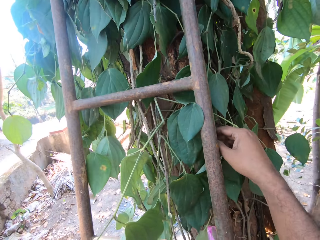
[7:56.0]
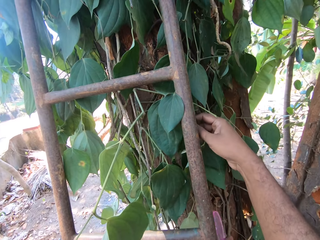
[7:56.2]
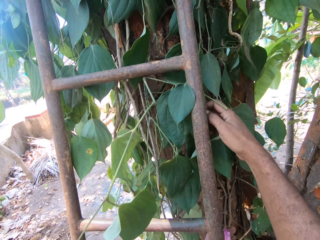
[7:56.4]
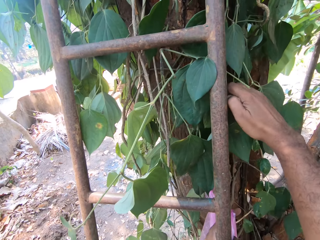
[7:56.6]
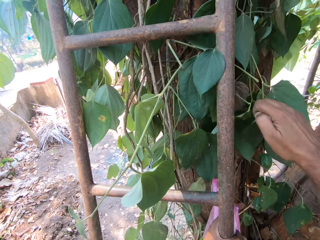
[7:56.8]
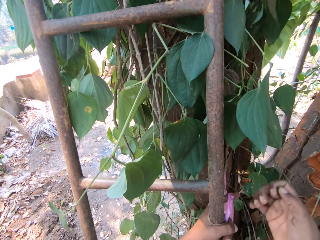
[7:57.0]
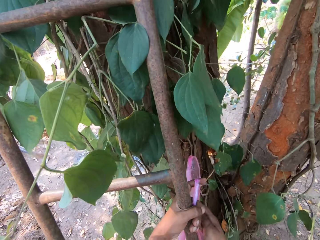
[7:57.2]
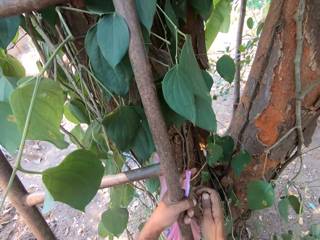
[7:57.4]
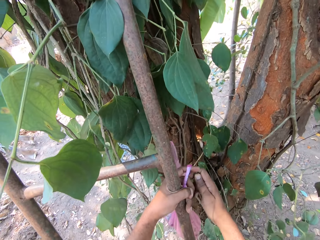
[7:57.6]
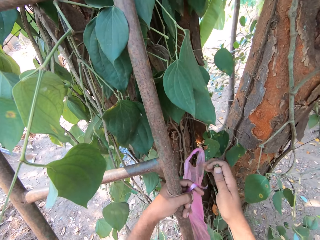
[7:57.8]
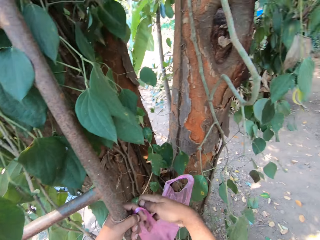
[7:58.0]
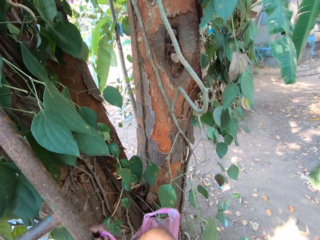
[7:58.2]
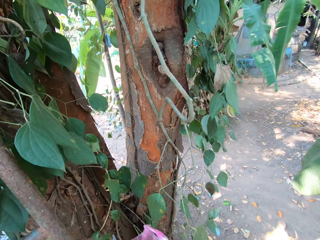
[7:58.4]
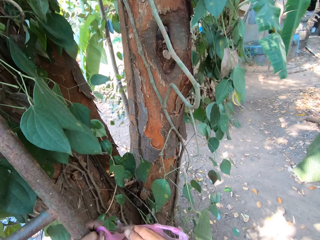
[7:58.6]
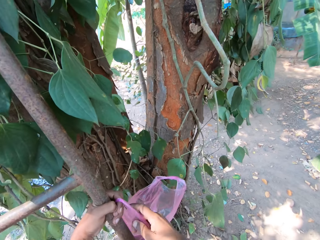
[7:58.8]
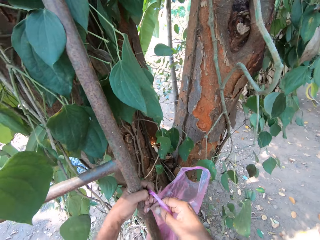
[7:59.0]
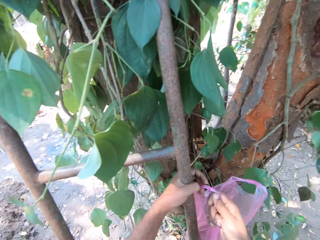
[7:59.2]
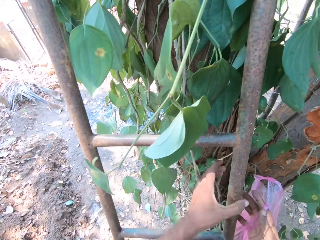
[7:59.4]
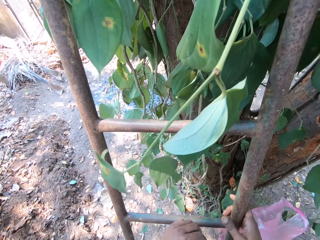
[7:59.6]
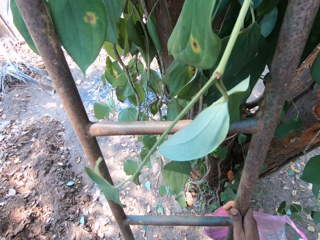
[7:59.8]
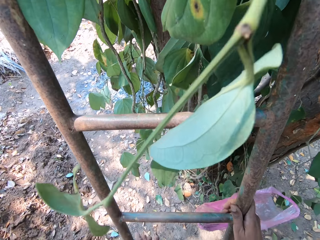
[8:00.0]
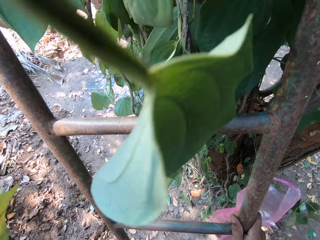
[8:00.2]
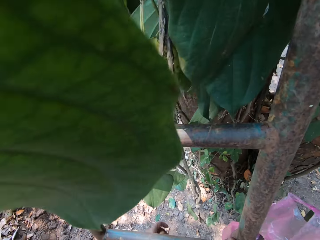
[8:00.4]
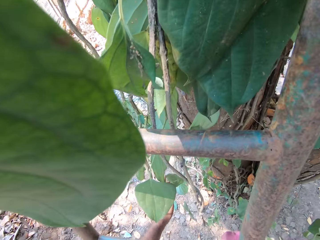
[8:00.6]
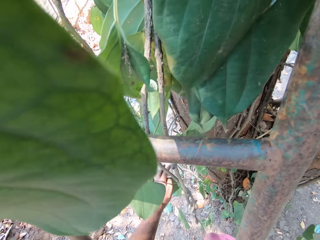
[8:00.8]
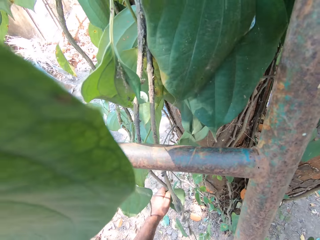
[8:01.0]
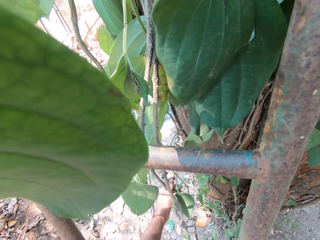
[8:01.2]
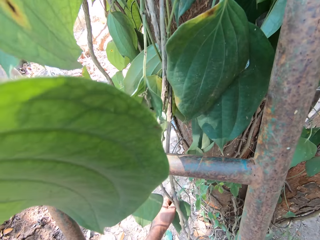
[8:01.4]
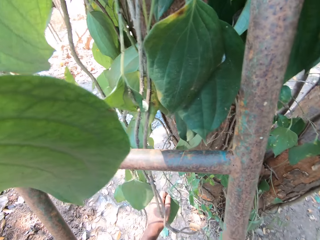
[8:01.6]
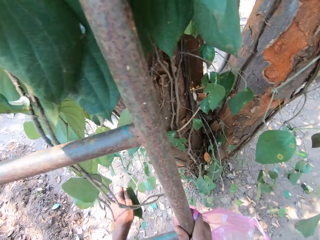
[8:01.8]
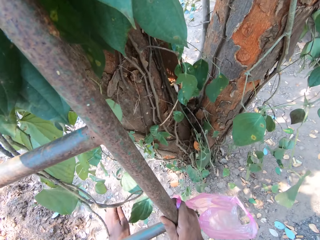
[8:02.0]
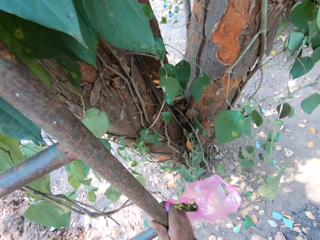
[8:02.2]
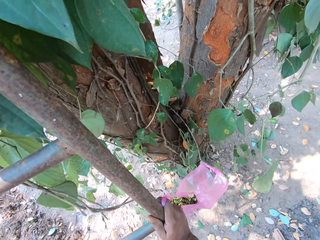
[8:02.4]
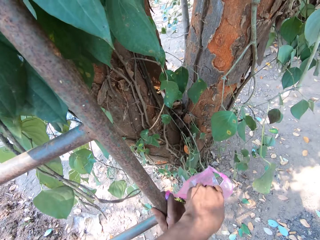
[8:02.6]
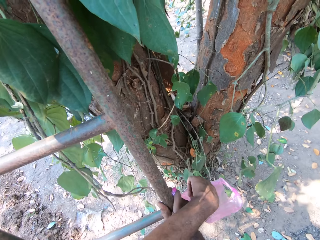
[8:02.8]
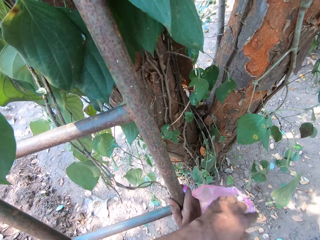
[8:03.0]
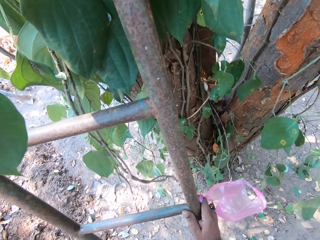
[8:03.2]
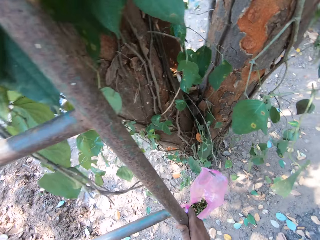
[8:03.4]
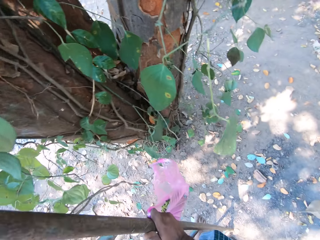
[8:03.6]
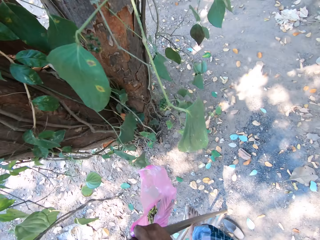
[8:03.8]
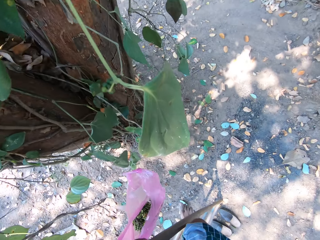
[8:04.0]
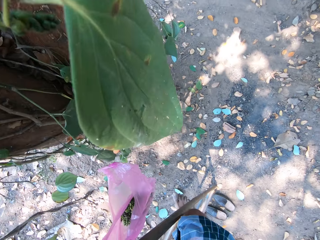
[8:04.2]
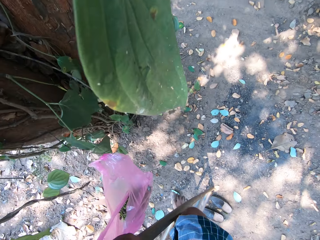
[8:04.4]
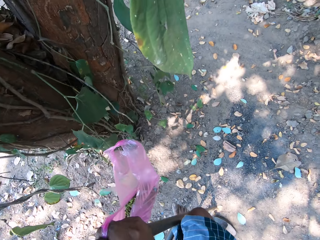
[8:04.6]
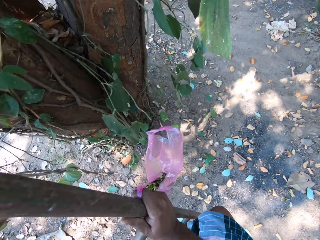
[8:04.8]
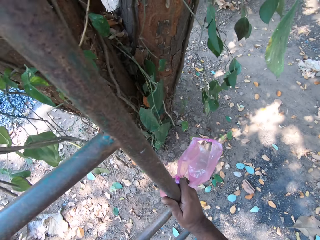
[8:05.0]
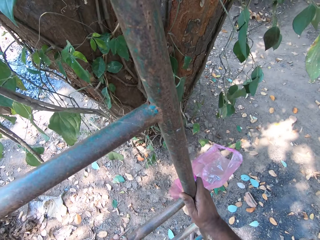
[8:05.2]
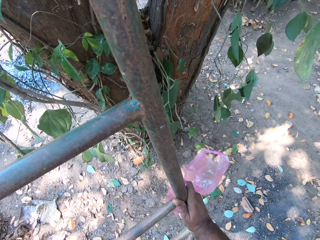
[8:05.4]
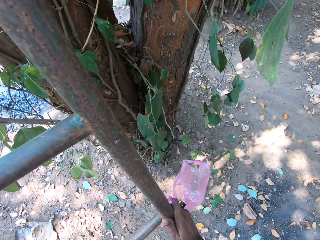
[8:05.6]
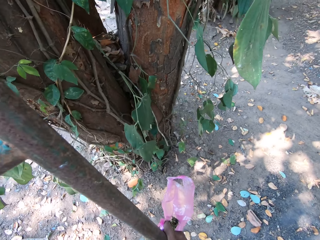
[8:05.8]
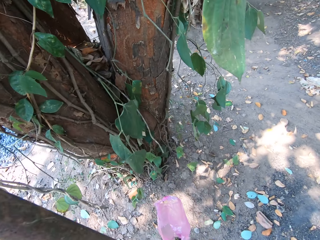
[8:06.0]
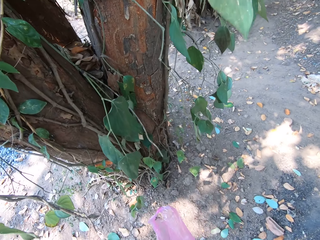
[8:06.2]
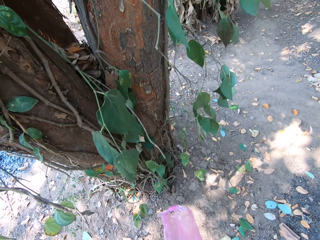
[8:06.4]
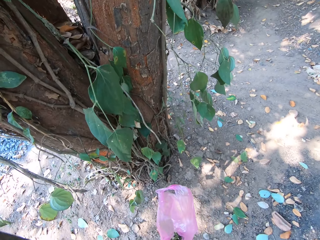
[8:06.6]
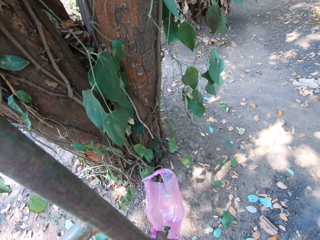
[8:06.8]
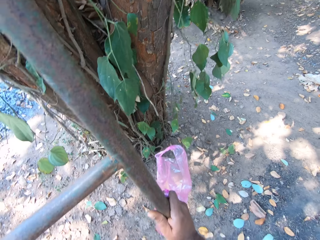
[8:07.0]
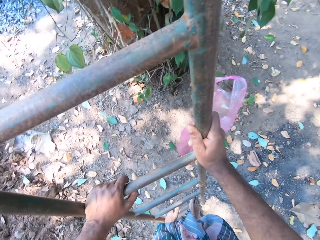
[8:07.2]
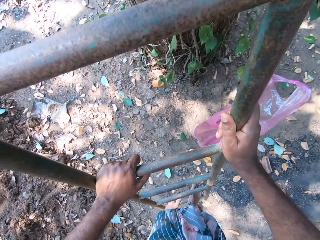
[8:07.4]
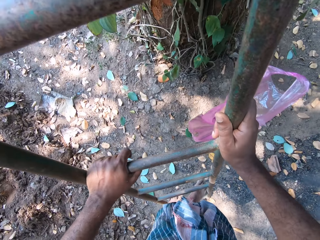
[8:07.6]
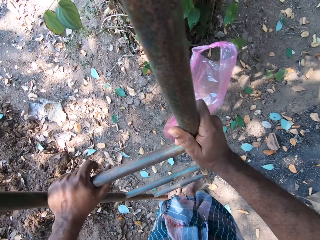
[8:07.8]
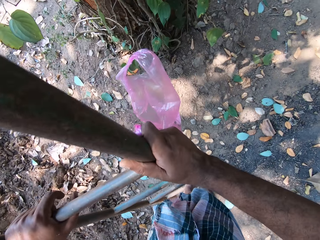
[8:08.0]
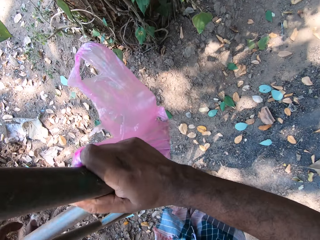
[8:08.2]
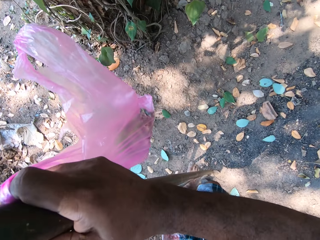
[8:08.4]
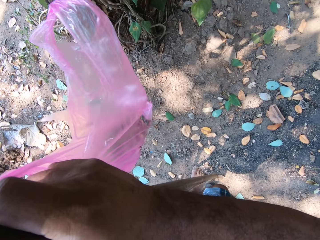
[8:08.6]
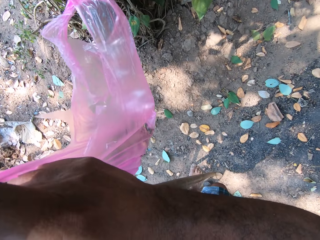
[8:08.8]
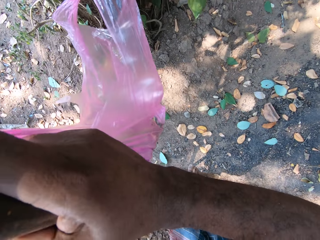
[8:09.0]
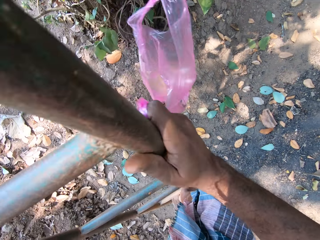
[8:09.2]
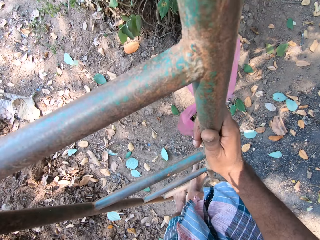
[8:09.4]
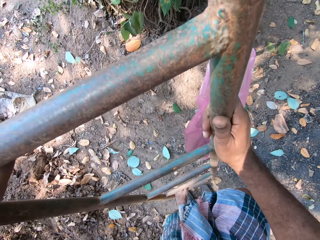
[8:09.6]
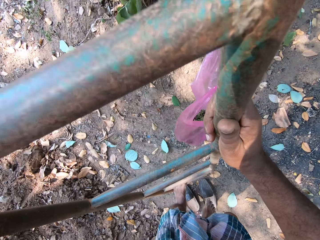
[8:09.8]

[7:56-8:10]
The camera wearer plucks a sea grape fruit from the tree with his right hand. He holds the bag with the left hand. He puts the sea grape in the plastic bag with his right hand. He holds the plastic bag with his right hand. He plucks a sea grape fruit from the tree with his left hand. He puts the sea grape in the plastic bag with his left hand. He climbs down the ladder. He looks around.

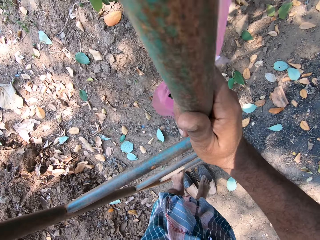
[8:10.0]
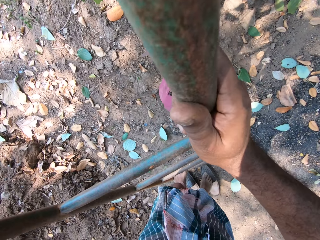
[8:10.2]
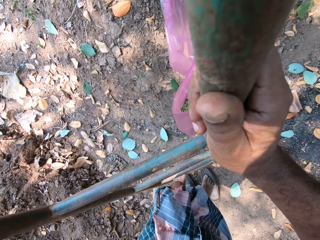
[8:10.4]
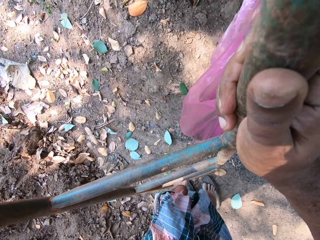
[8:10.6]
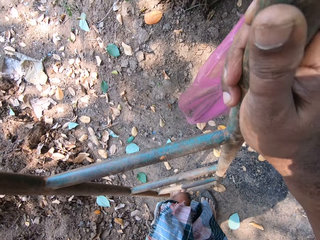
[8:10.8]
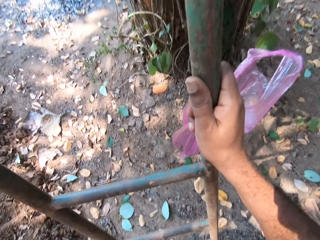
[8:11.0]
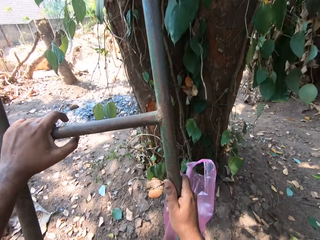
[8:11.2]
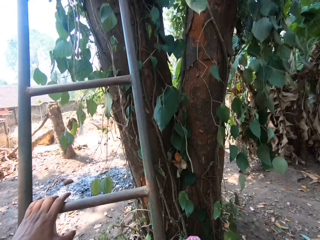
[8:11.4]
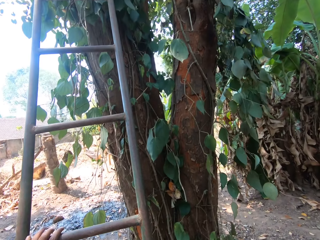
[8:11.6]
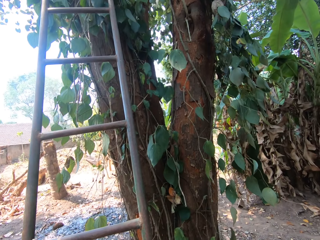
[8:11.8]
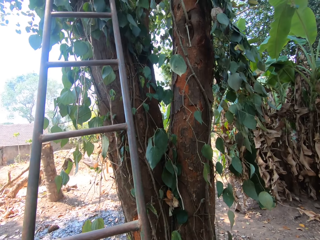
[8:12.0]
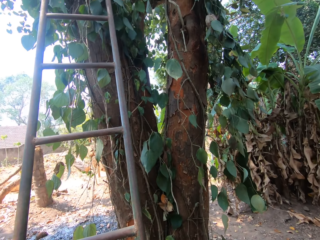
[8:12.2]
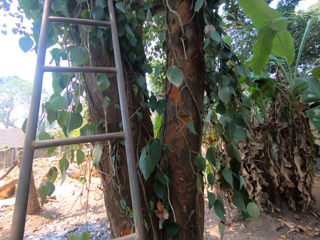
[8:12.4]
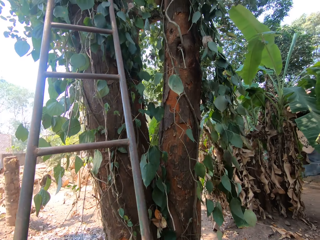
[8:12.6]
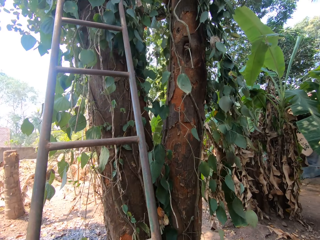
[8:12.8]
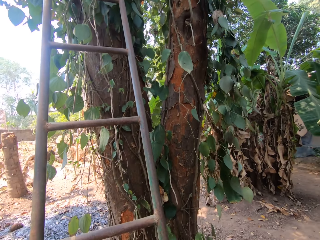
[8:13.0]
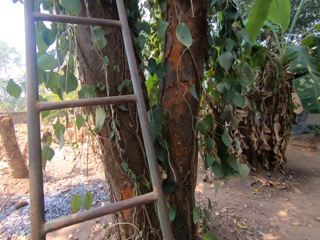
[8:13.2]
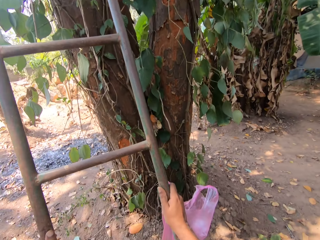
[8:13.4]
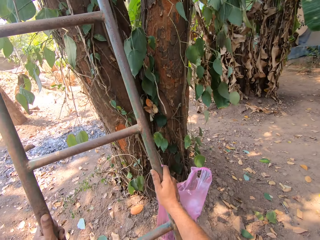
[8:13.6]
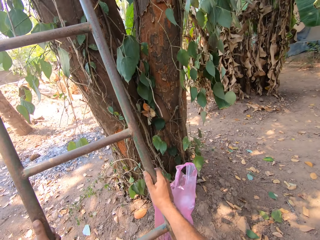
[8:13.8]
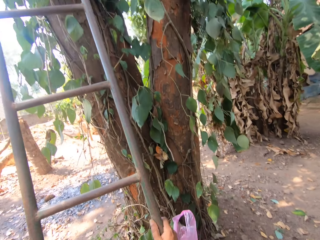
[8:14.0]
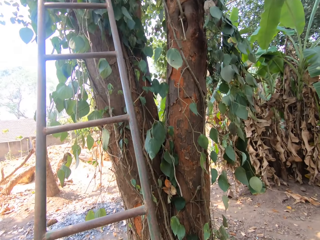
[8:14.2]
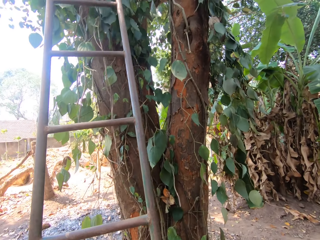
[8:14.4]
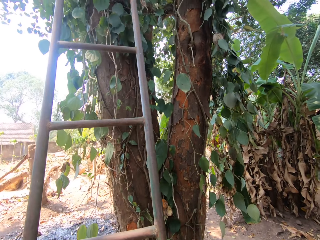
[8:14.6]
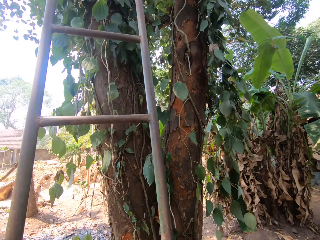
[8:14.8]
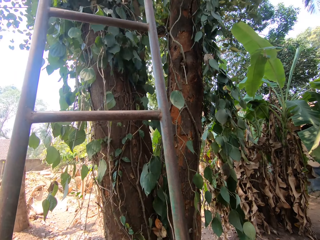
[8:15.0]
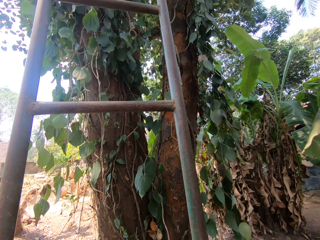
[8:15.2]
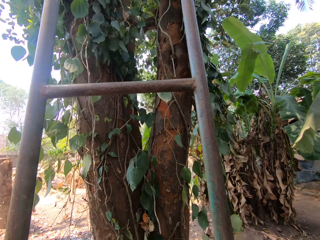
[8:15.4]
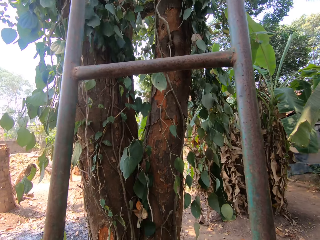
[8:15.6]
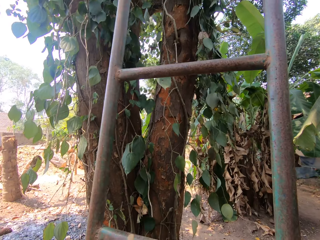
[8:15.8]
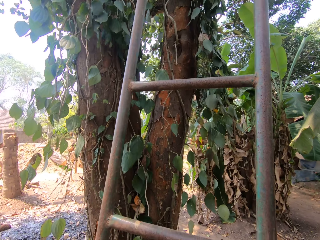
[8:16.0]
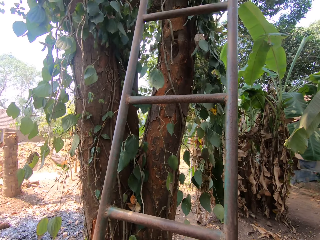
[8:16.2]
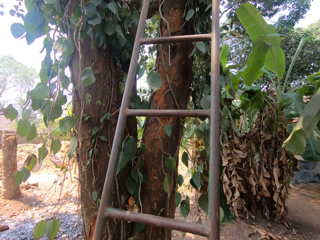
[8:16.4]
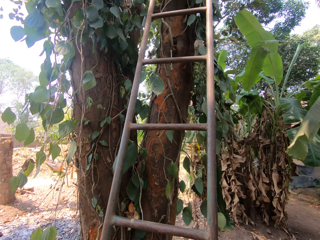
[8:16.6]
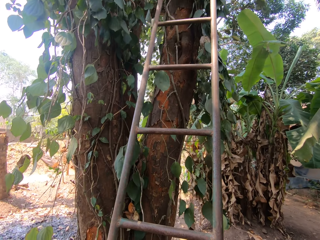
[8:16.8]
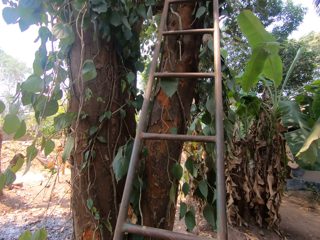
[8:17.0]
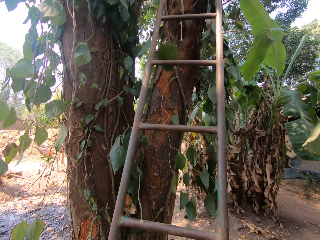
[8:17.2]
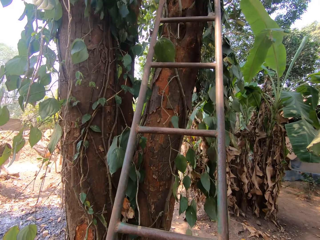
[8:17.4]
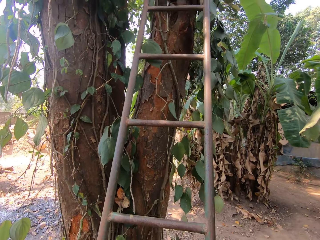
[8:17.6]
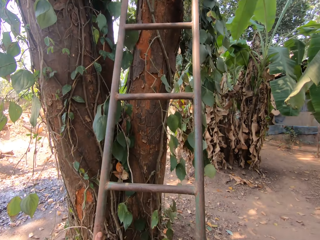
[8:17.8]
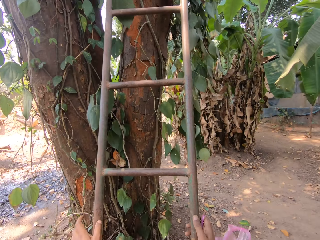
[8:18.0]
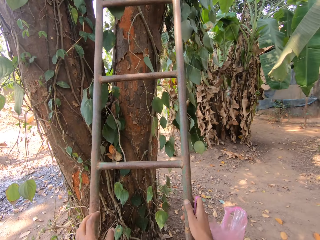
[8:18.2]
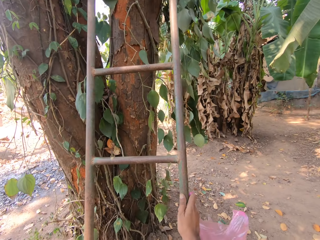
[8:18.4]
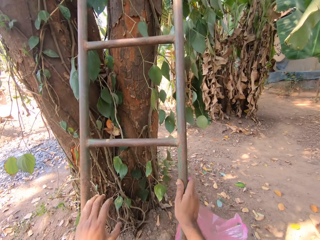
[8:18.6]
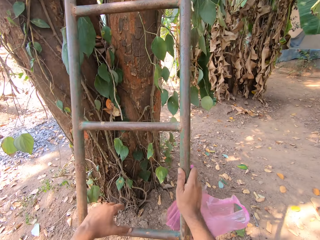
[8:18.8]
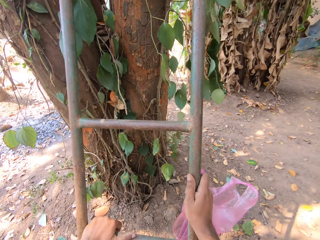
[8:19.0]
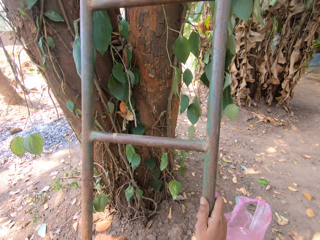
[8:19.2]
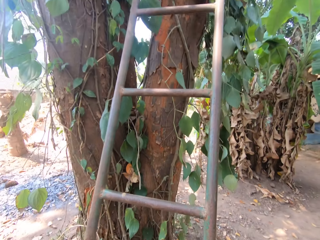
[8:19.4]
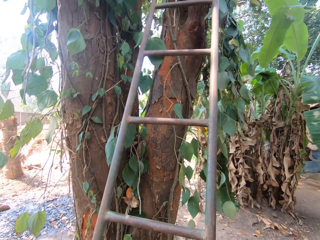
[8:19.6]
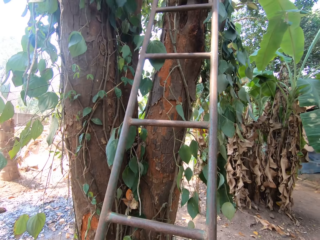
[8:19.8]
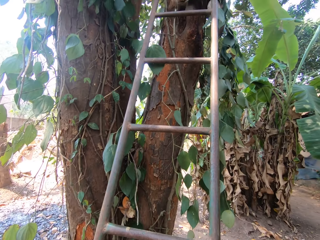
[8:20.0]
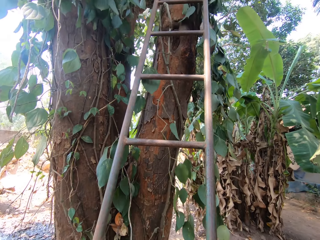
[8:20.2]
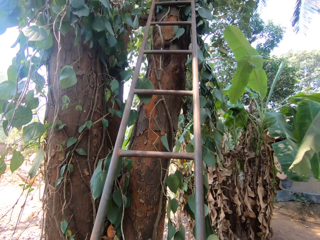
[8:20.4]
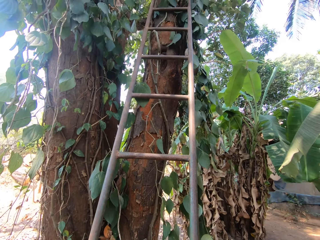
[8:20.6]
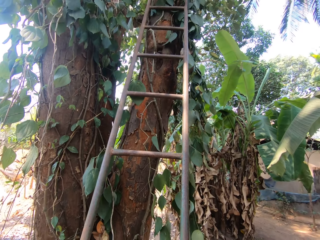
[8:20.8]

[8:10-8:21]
The camera wearer looks up. They hold the ladder with both hands. They move the ladder on the tree with both hands. They lean the ladder on the tree. They hold the ladder with both hands. They look up.
